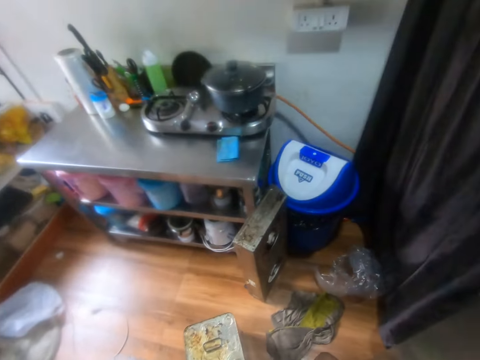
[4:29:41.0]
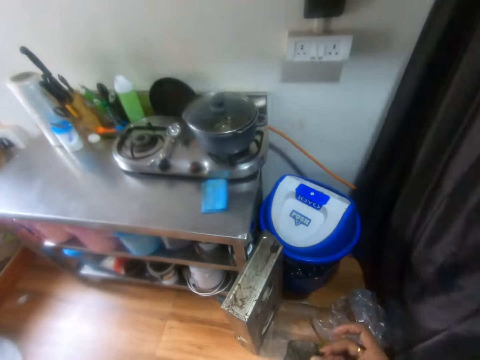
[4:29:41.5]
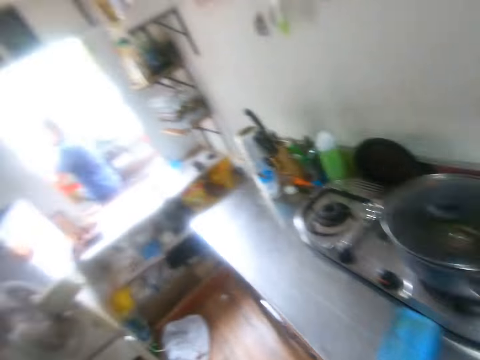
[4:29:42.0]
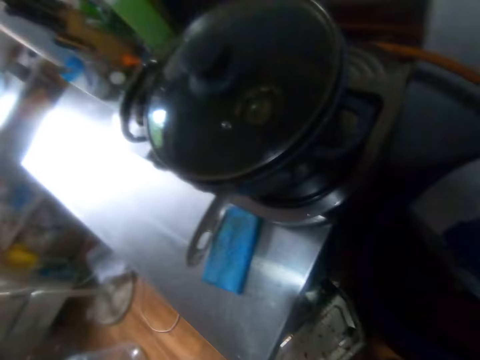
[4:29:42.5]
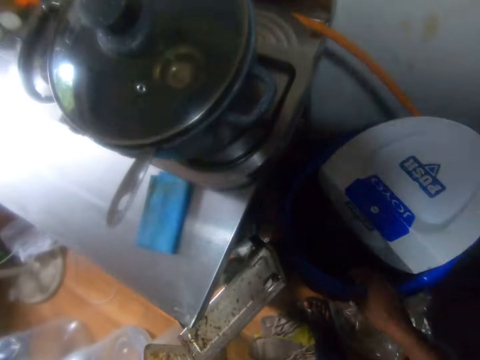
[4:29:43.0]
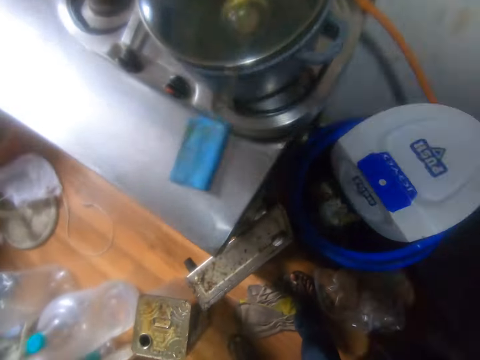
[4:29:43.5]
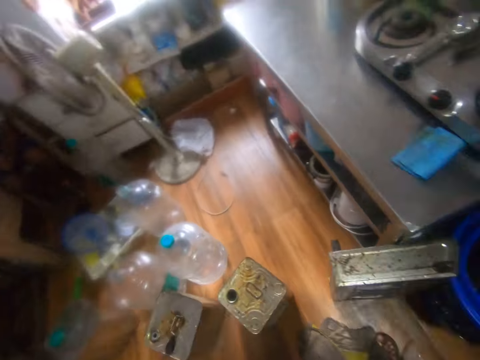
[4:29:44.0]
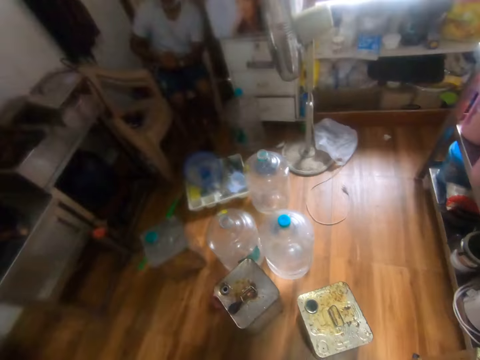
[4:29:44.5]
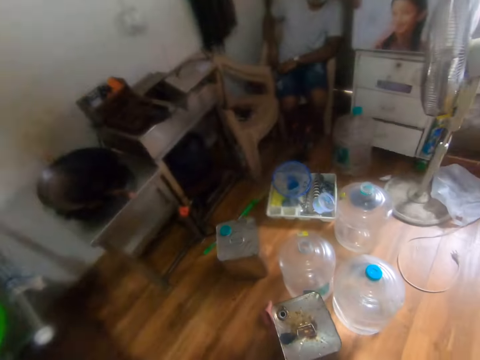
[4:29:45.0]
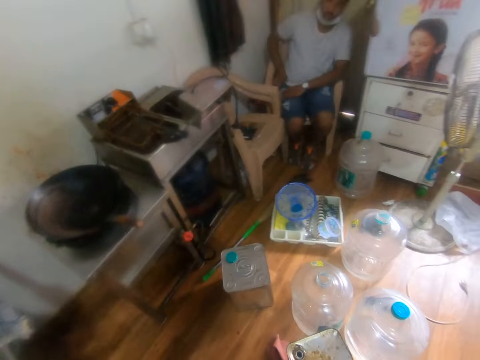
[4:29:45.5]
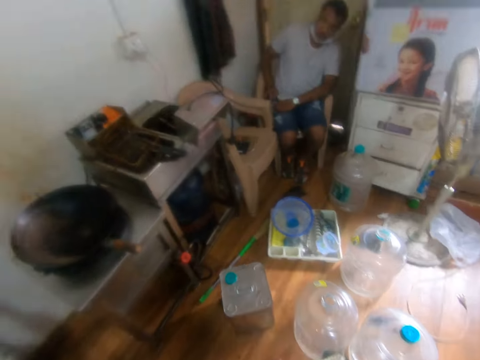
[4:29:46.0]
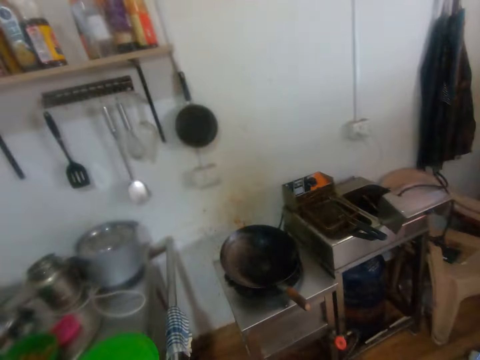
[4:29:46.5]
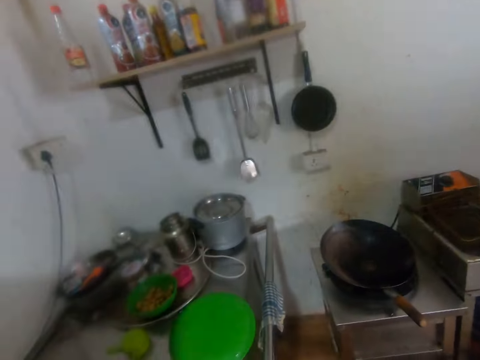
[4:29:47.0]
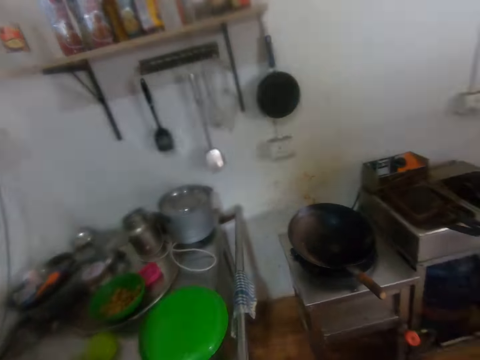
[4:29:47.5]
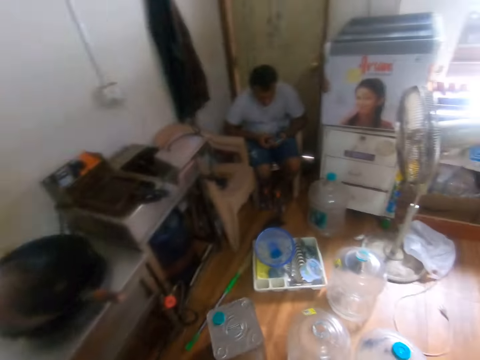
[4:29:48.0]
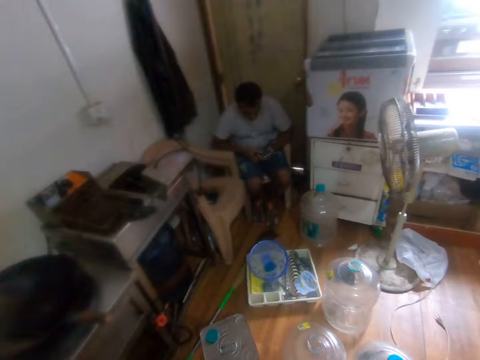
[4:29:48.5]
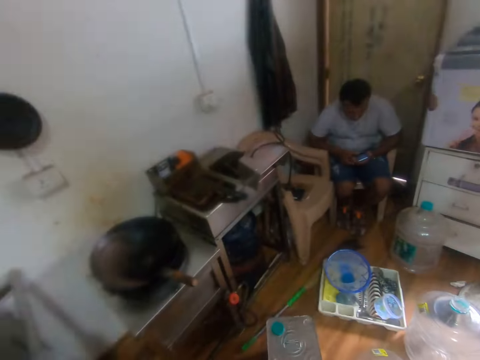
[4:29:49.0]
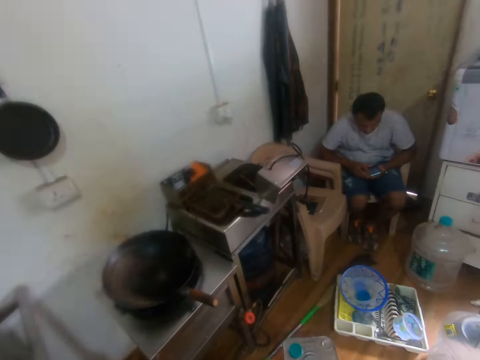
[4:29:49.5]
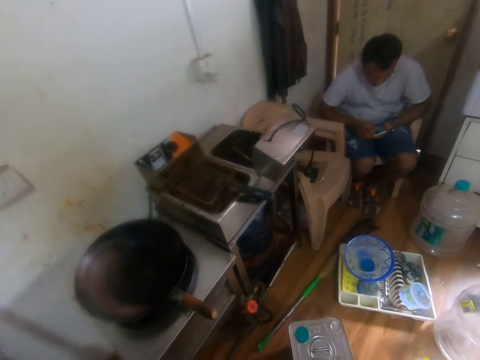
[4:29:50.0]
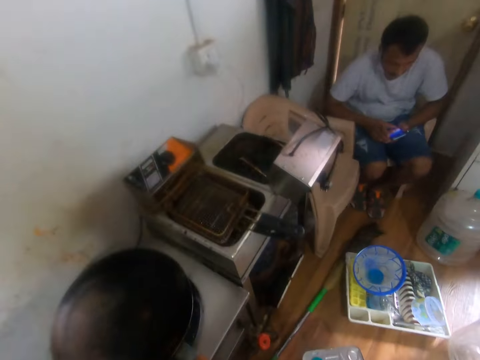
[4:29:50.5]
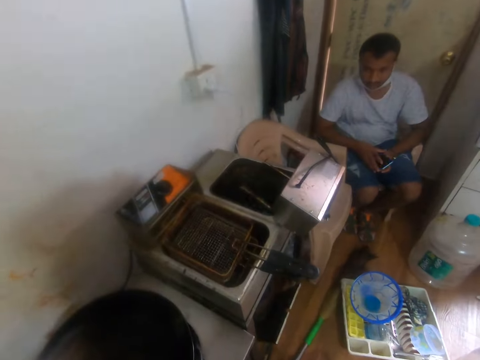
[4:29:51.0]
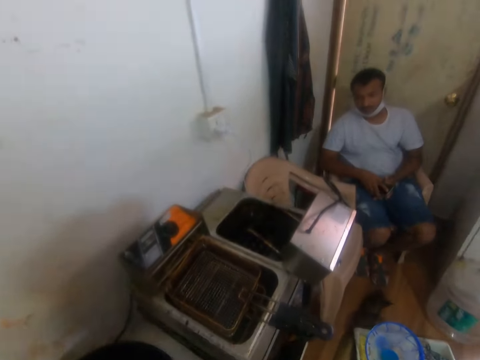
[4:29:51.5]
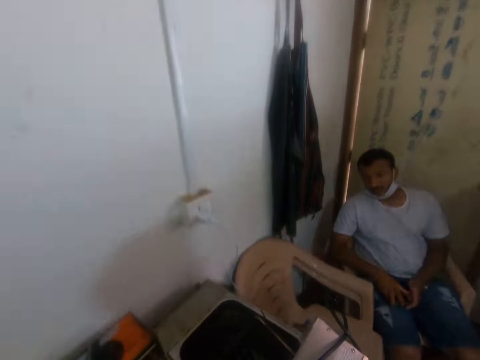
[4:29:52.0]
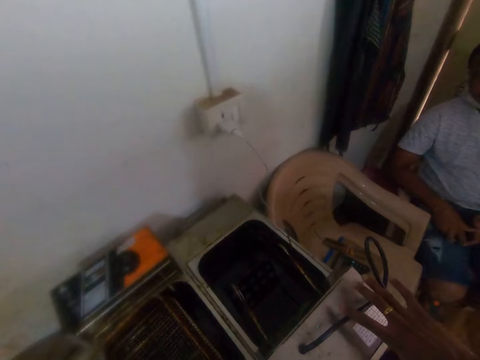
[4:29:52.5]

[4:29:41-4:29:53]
The camera wearer walks. He drops the dirt in the bin with his right hand. He looks around. He speaks to the man.

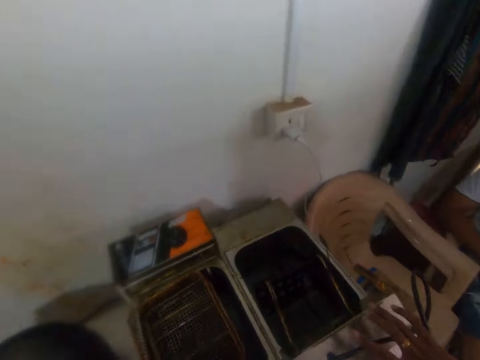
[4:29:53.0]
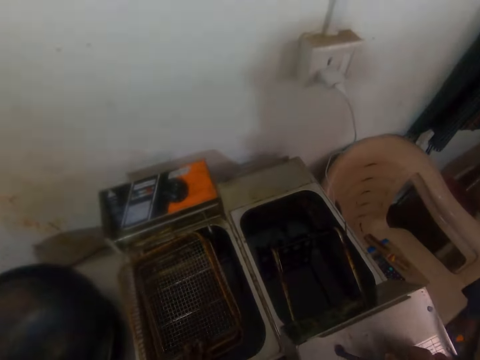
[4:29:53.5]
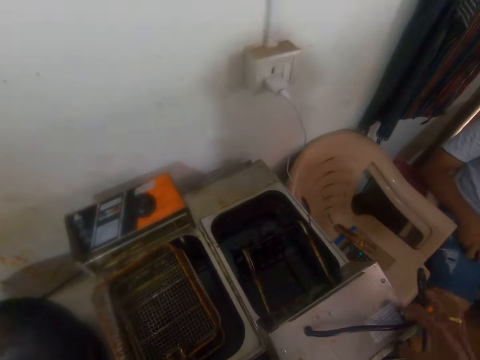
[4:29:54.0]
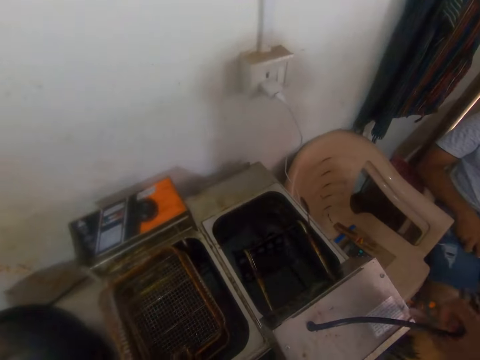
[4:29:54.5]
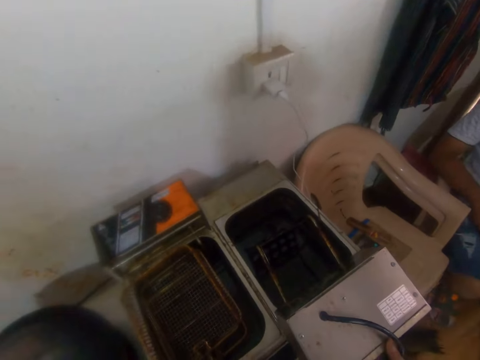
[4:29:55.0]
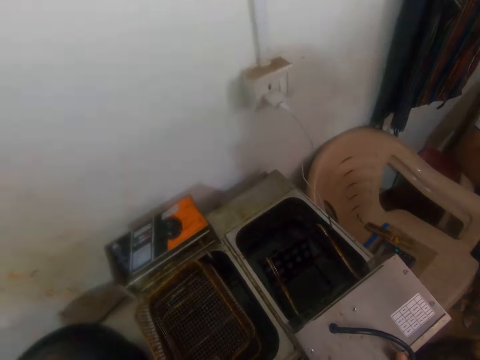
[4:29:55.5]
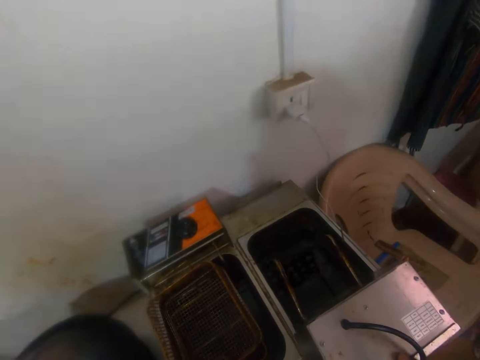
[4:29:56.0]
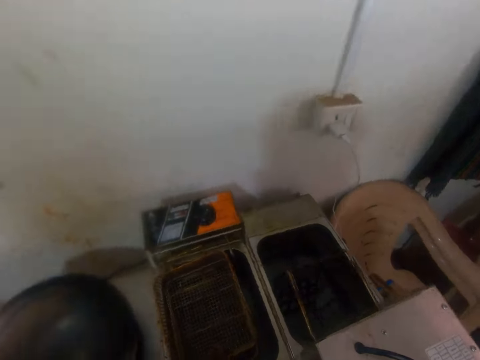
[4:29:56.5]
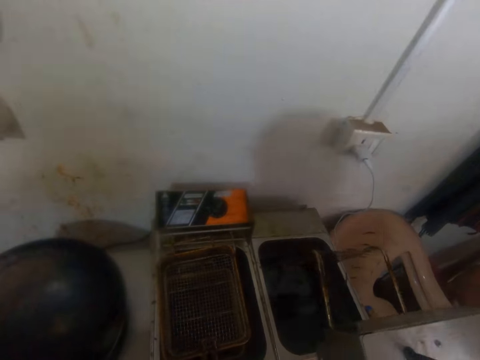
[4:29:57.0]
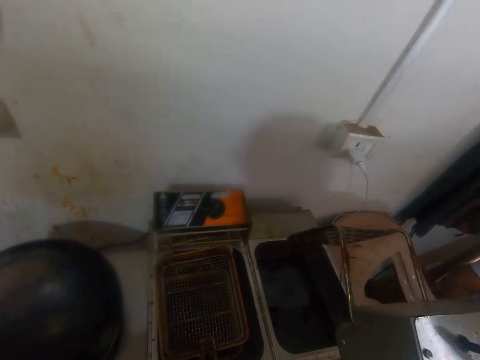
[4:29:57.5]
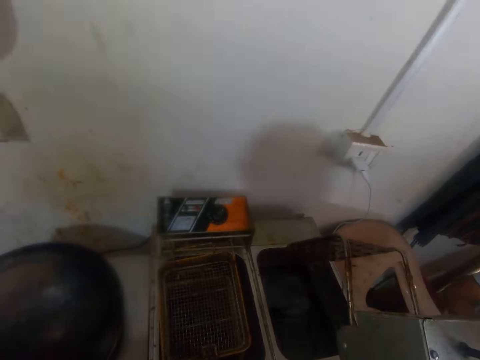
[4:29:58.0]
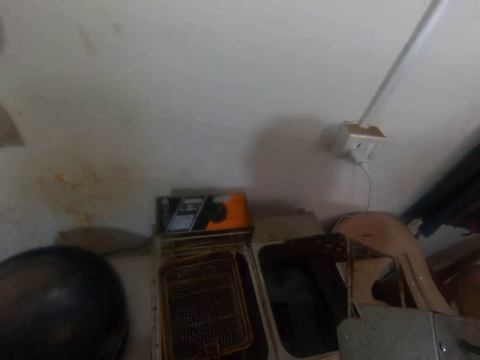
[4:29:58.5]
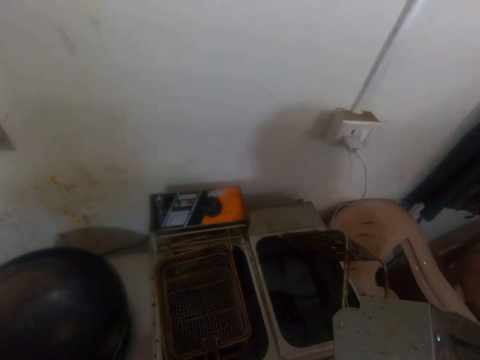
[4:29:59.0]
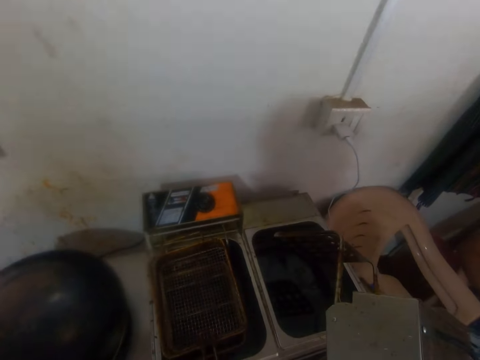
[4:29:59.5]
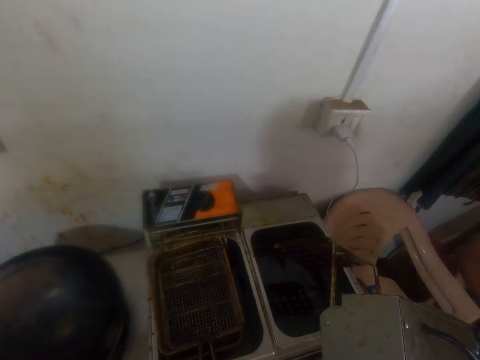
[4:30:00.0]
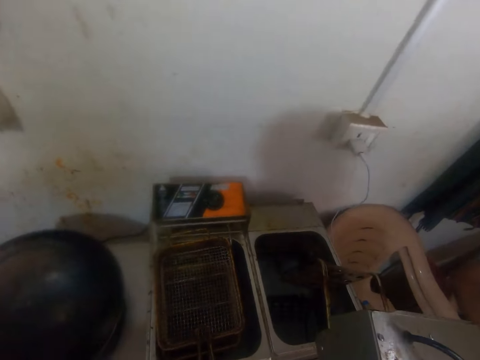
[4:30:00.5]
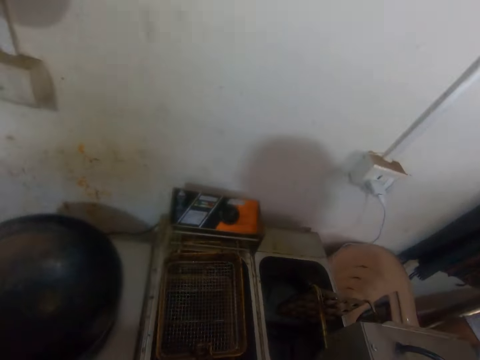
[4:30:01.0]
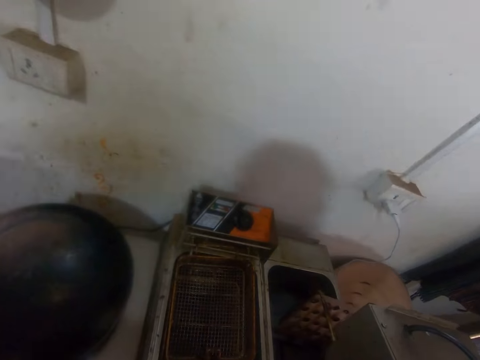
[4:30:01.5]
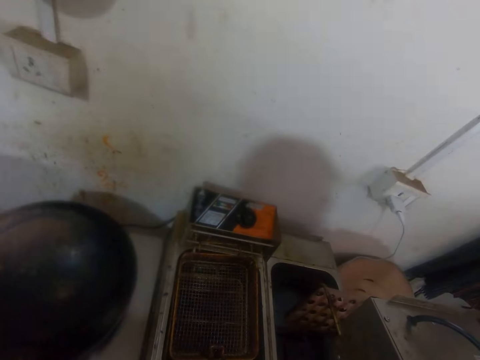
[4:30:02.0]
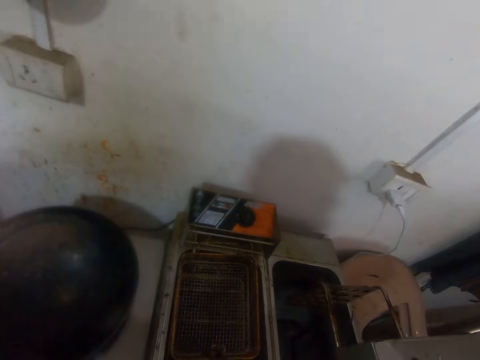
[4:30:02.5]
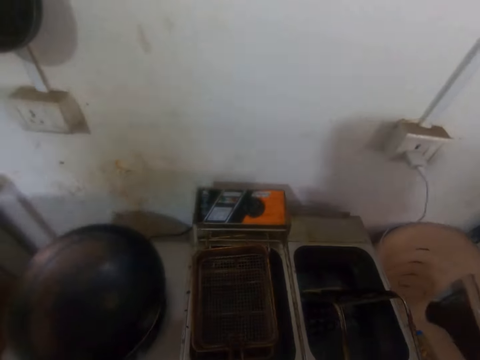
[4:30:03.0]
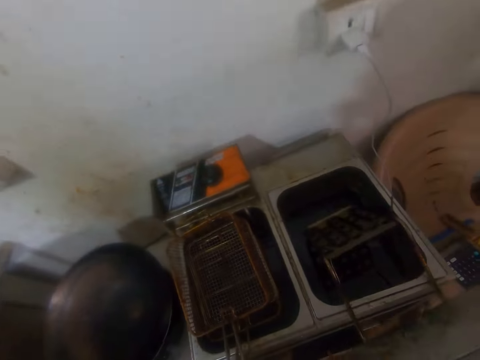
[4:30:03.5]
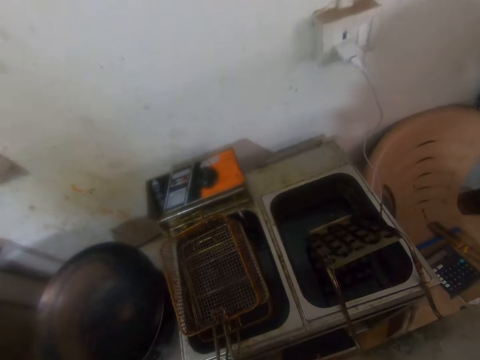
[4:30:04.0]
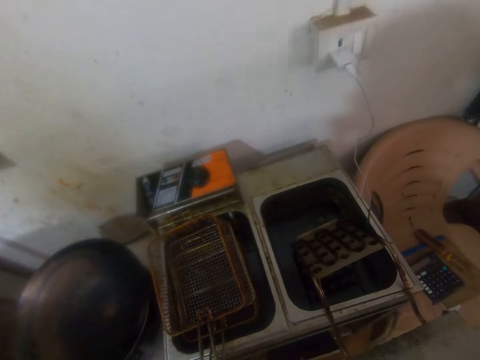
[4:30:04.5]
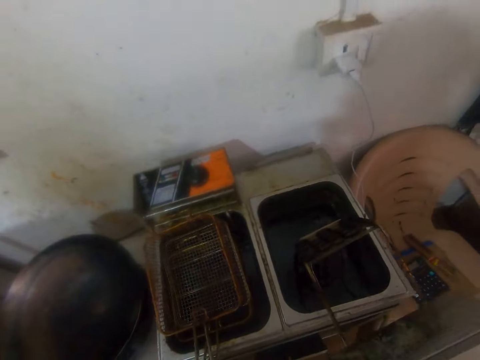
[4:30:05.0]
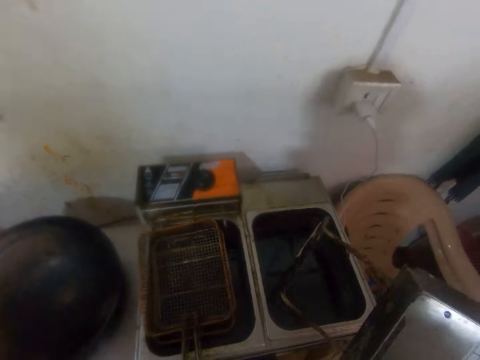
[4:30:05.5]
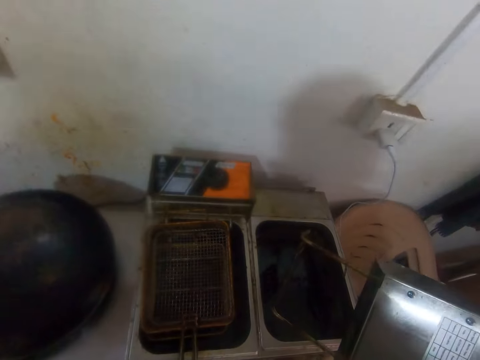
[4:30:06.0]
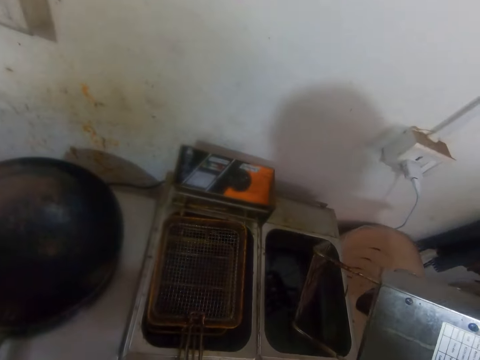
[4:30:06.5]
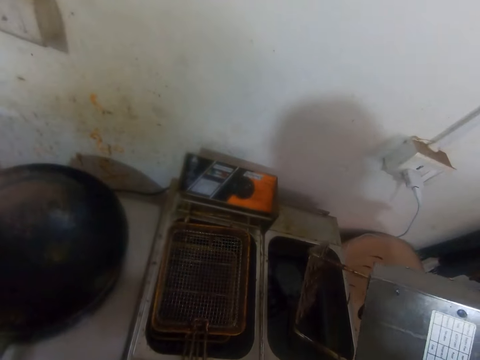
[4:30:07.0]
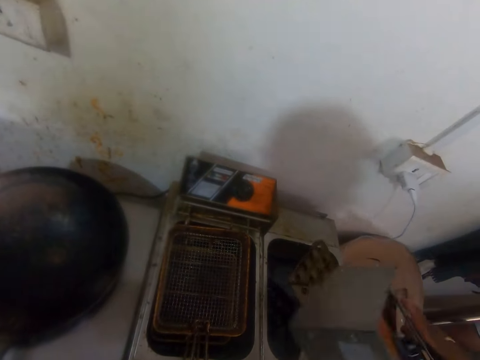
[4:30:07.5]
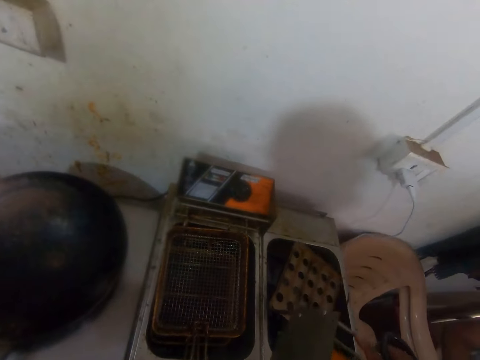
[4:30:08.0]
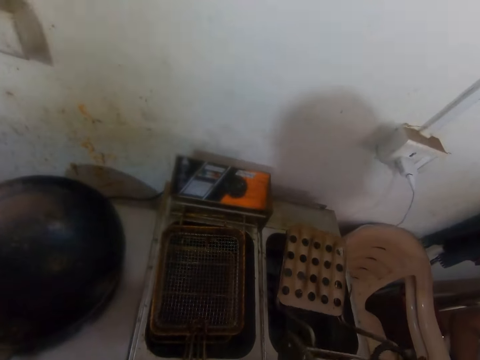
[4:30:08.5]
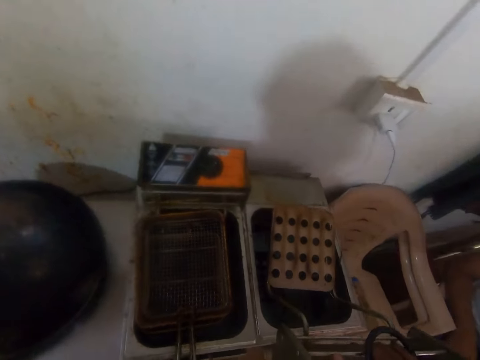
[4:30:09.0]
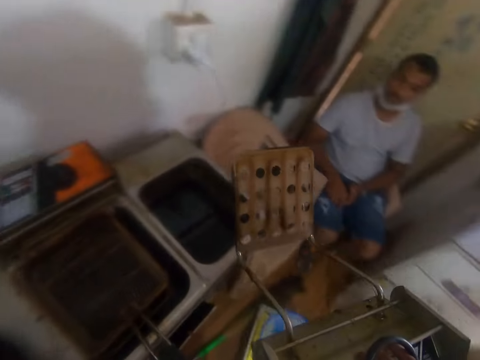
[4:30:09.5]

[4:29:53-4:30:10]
The camera wearer picks a deep fryer sieve from the deep fryer with his right hand. He holds a cable on the cooking machine. He lifts metal equipment. He speaks to the man. He looks at the metal equipment. He puts down the metal equipment. He speaks to the man. He moves the metal equipment. He turns the metal equipment.
